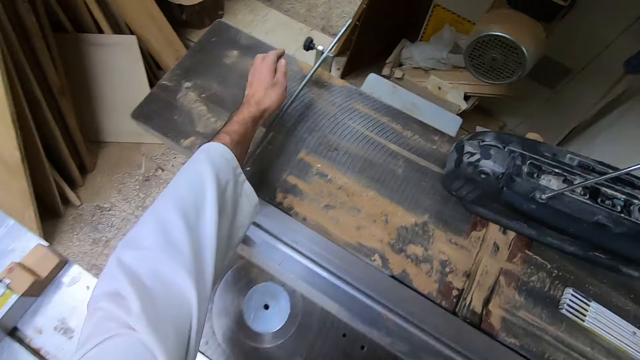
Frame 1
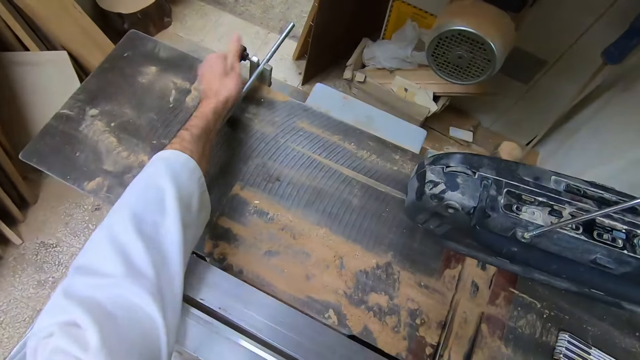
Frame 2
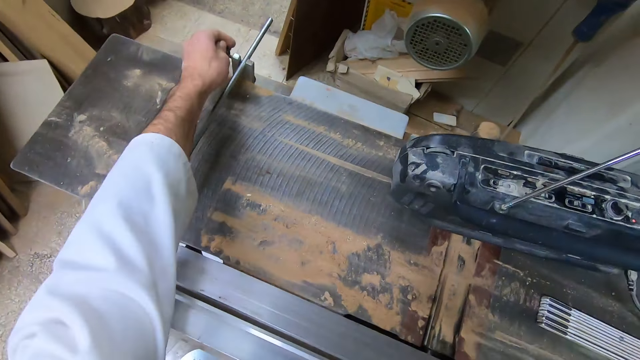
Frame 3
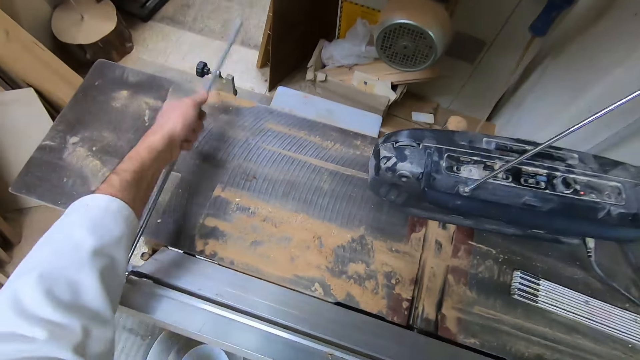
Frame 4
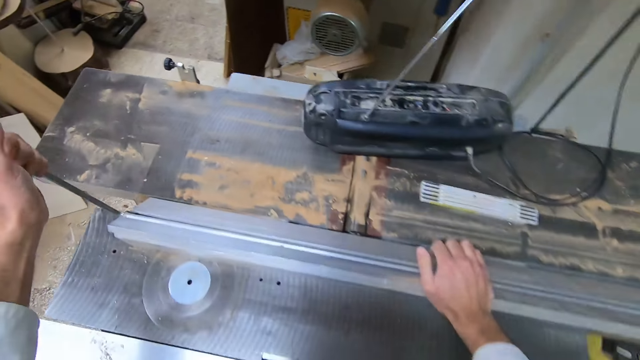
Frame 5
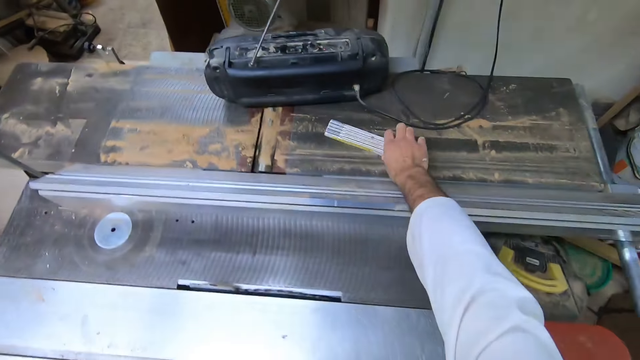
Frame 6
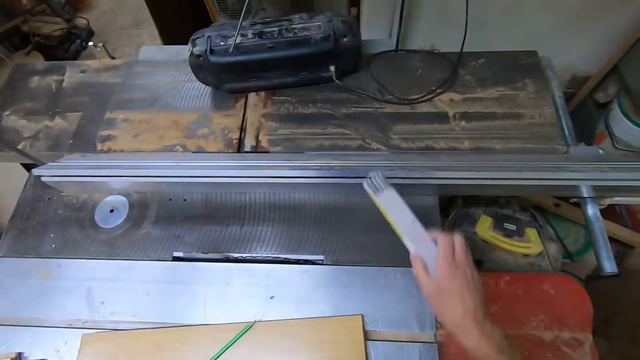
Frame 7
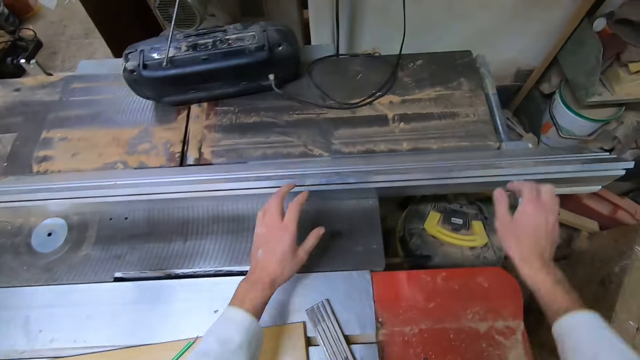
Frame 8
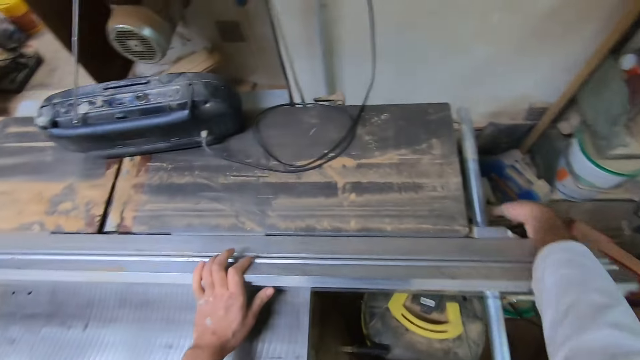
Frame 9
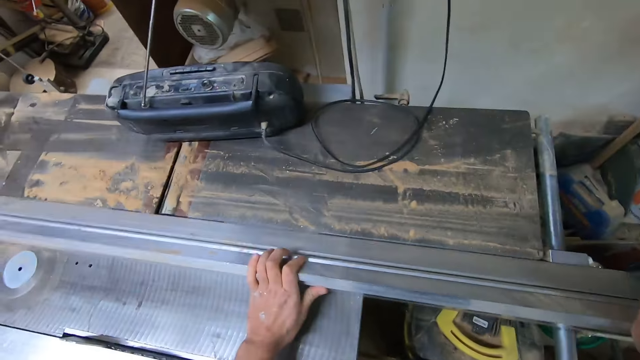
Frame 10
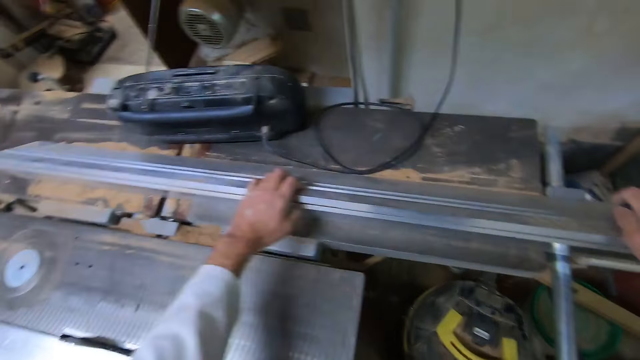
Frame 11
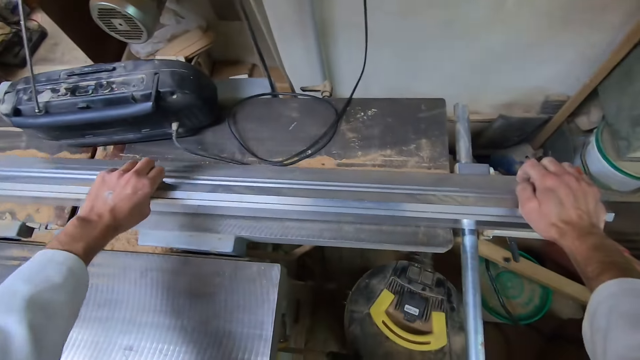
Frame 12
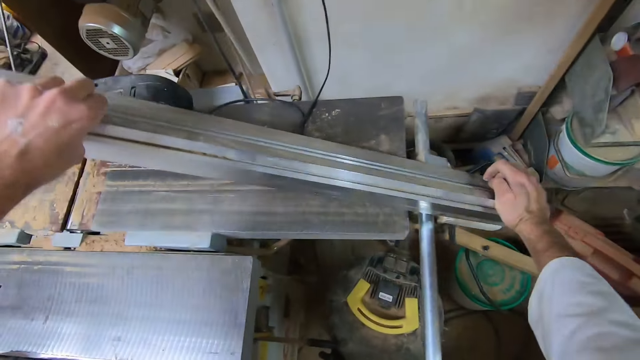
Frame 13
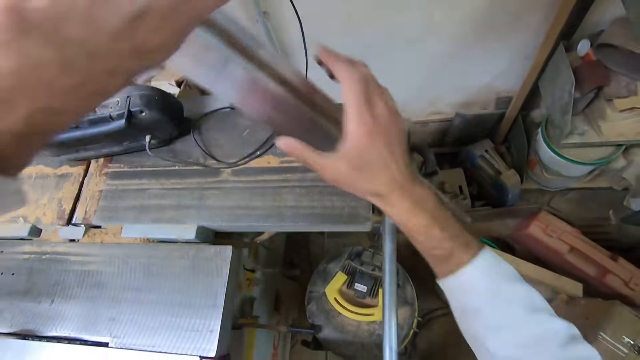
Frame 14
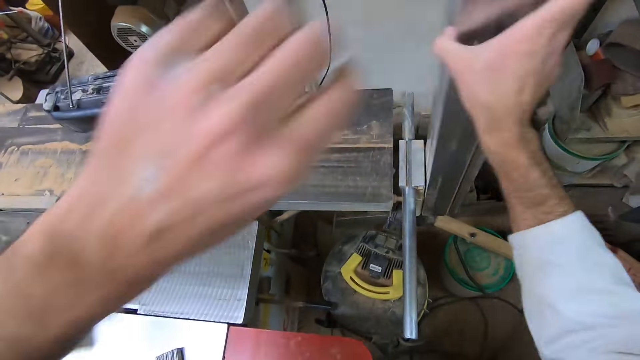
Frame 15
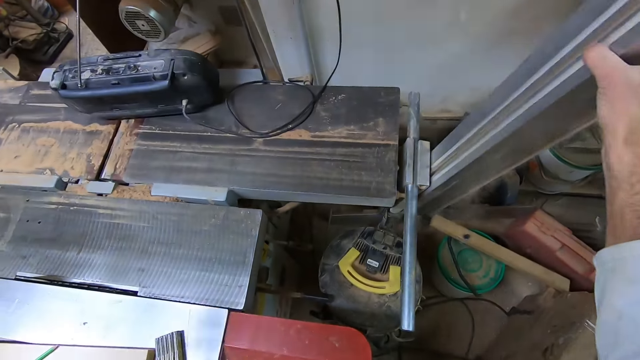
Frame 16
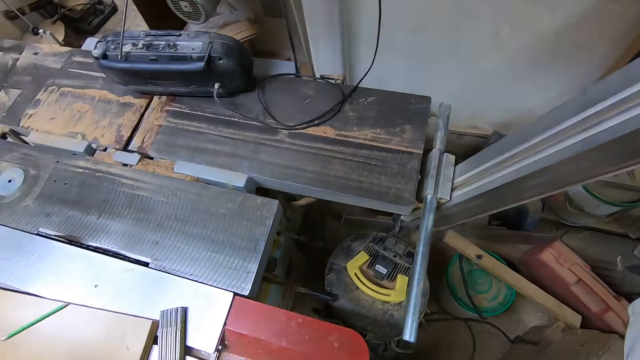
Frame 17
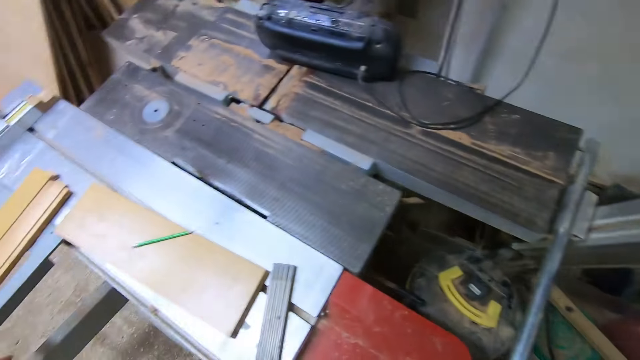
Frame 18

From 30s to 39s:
The camera wearer unties the knob. They unscrew the blade of the table saw. They remove the metal from the knob. They move the measuring tape from the table. They loosen the machine. They push the machine forward. They adjust the fence of the table. They lift the machine up. They stand the fence of the table saw.

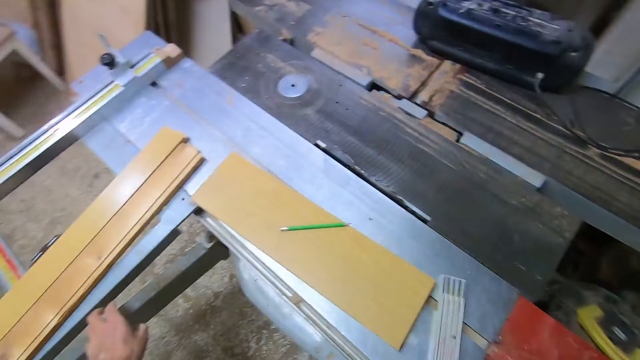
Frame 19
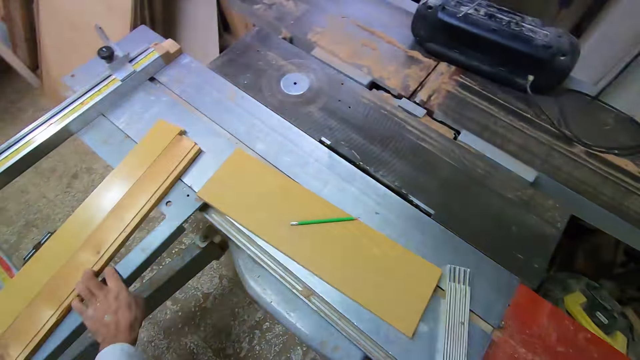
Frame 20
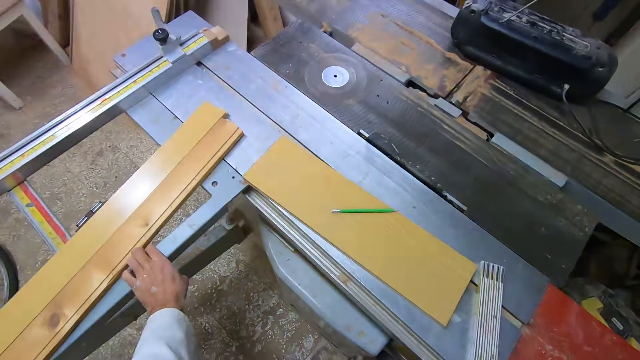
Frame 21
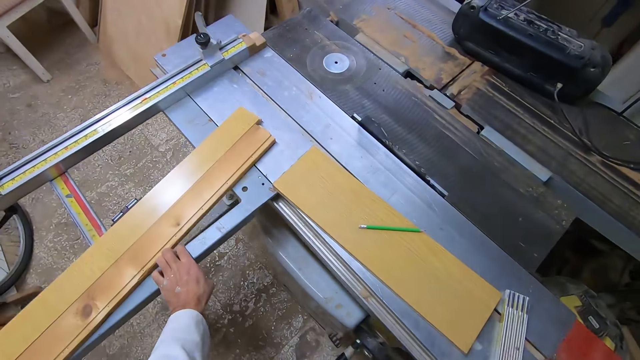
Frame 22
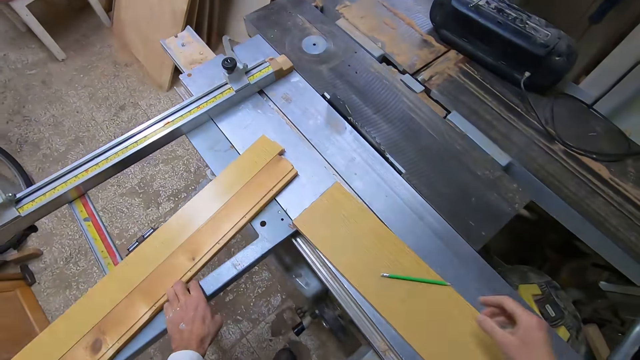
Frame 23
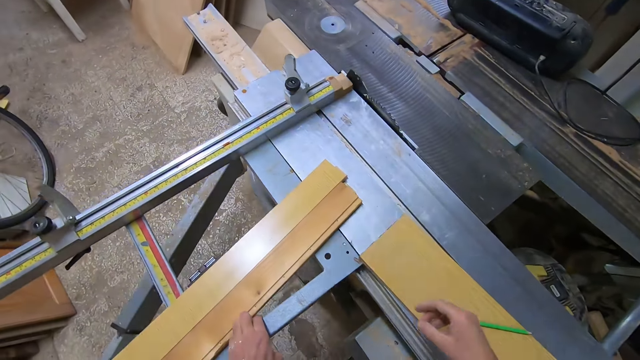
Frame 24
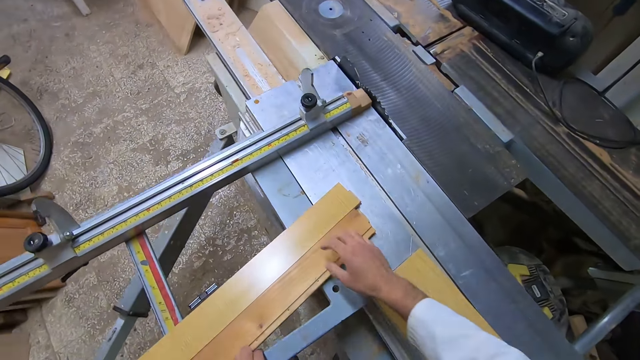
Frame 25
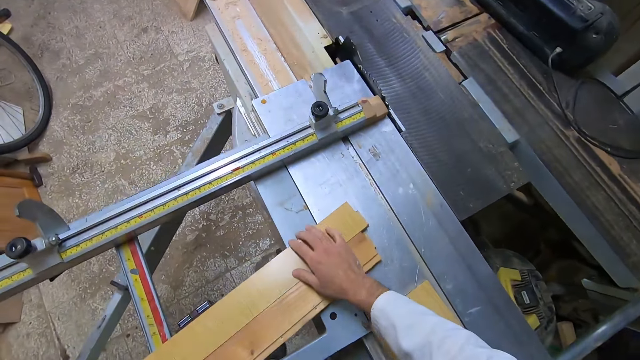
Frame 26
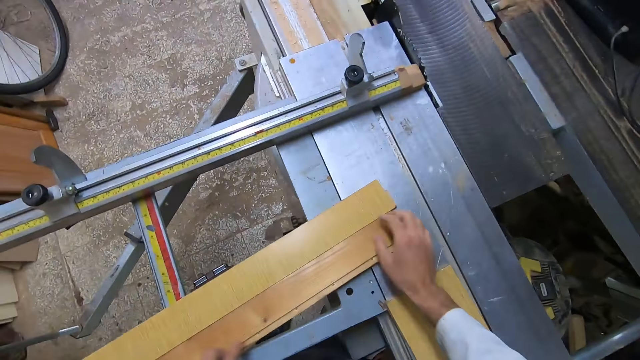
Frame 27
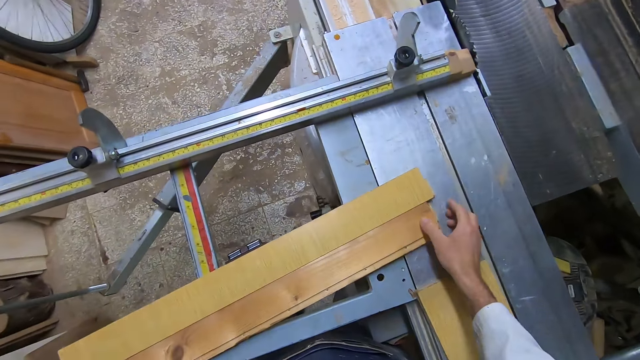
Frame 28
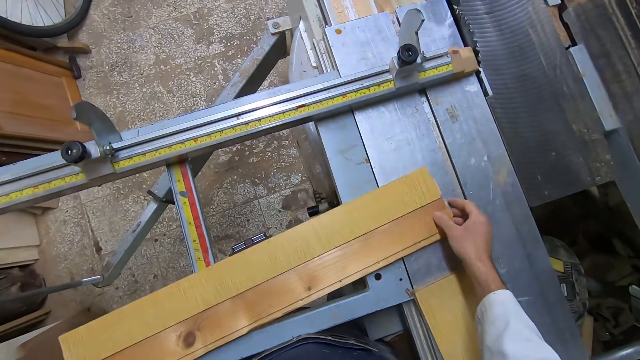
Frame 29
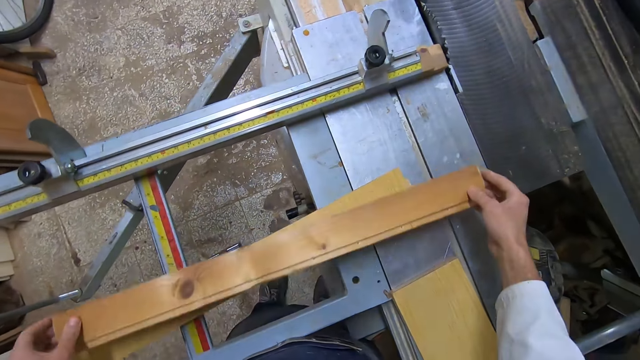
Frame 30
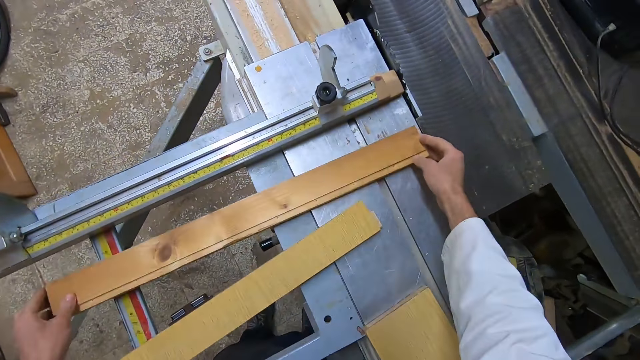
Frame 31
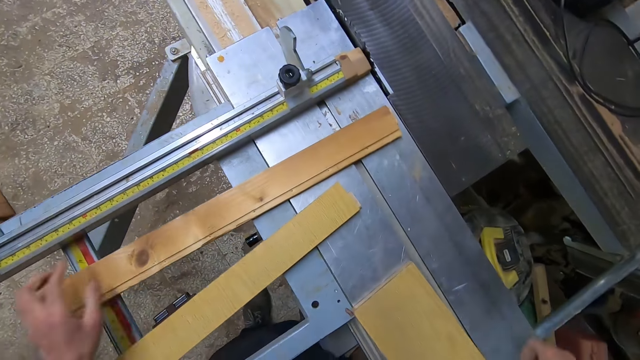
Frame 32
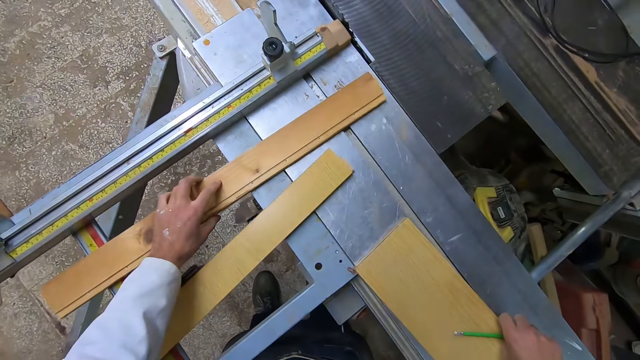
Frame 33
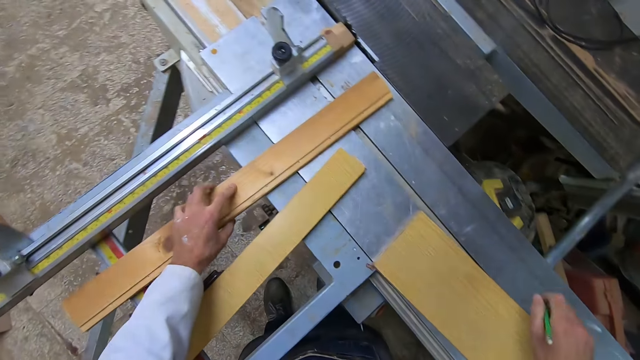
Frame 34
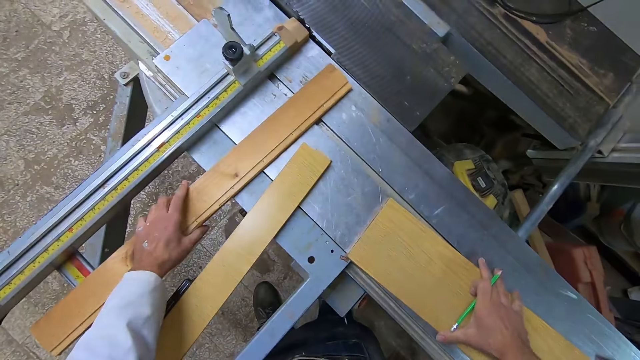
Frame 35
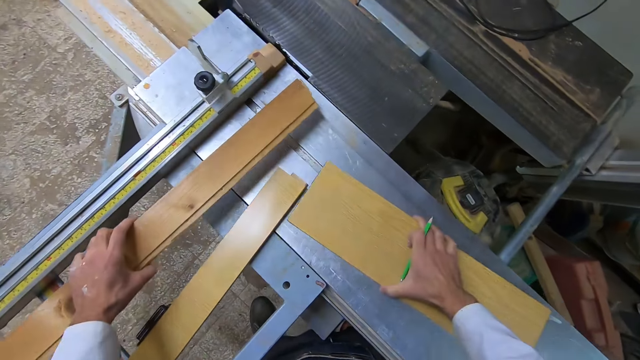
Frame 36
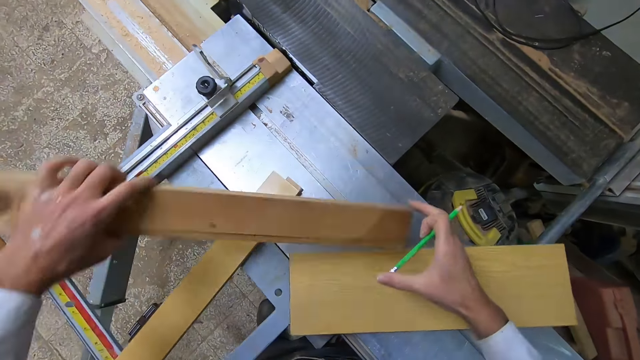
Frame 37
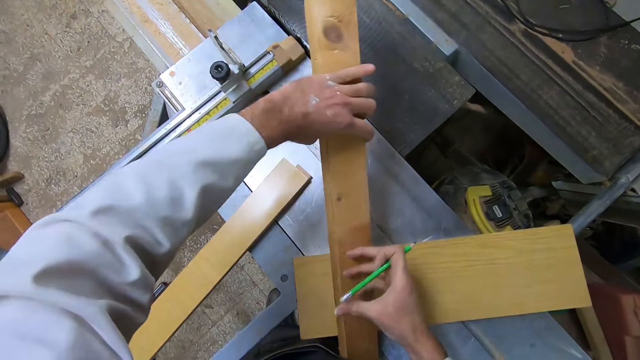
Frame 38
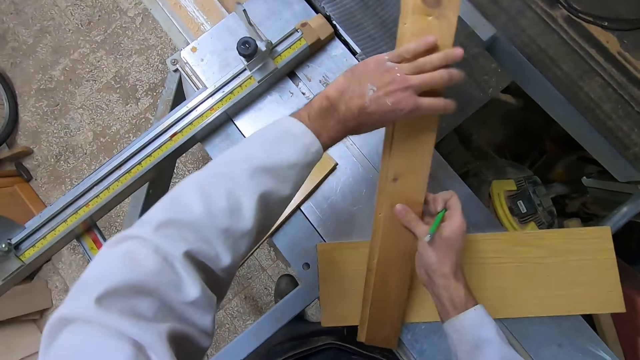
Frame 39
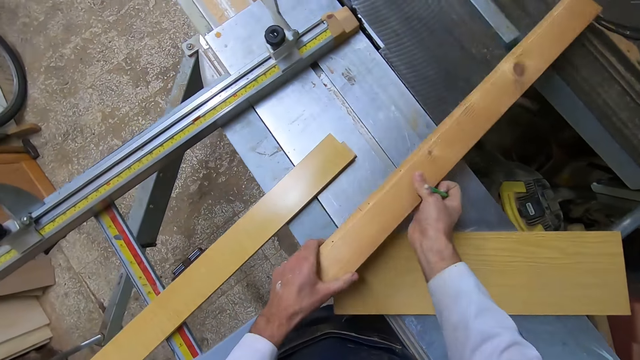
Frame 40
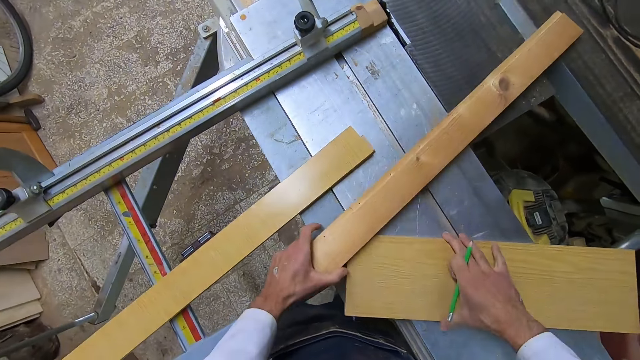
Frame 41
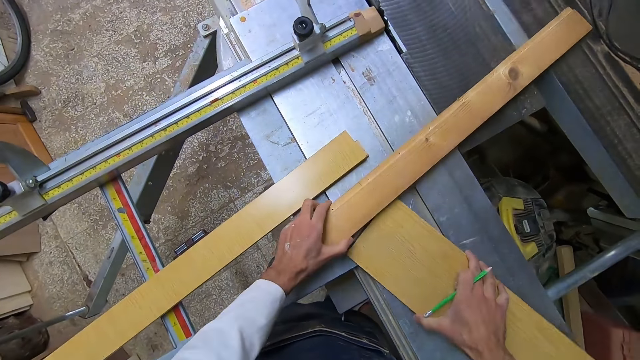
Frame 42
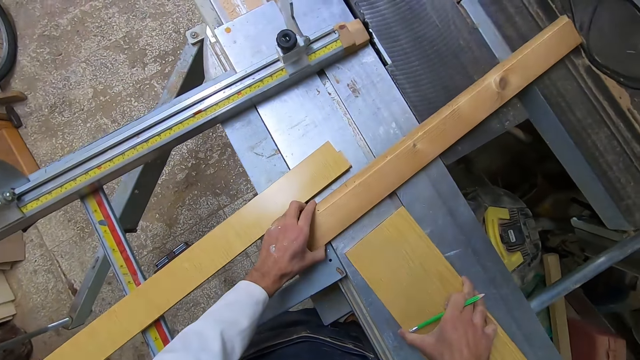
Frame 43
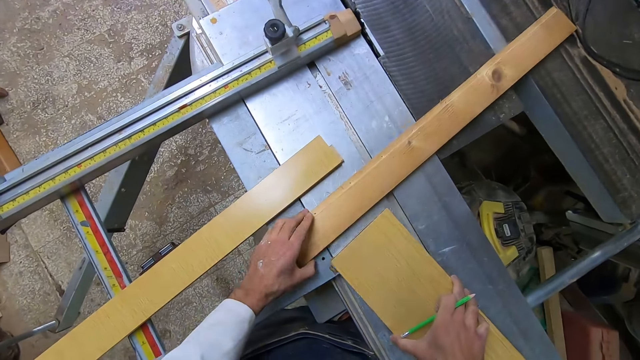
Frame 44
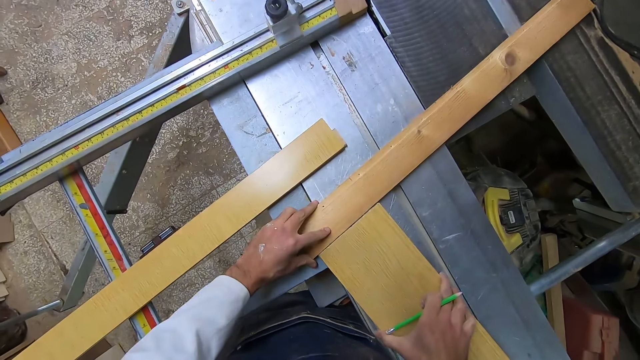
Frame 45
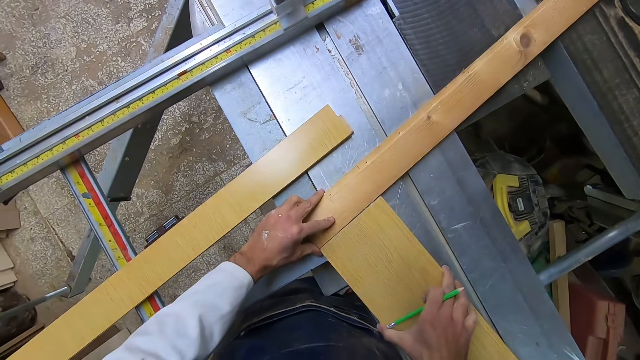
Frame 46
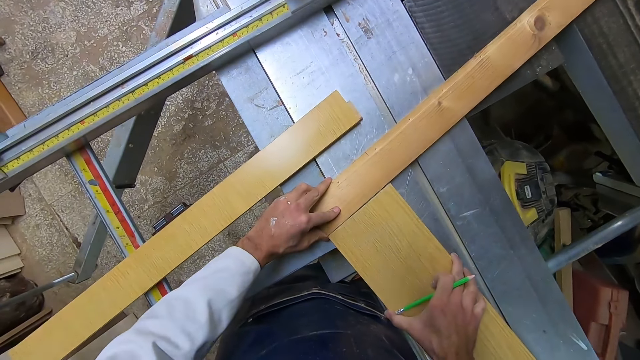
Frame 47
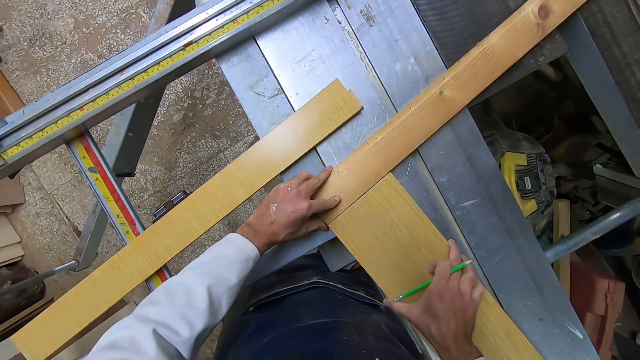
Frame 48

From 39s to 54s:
The camera wearer moves the machine backwards. They arrange the woods on the cutting table. They connect the woods together.
